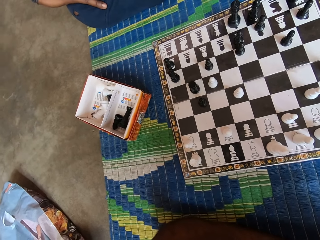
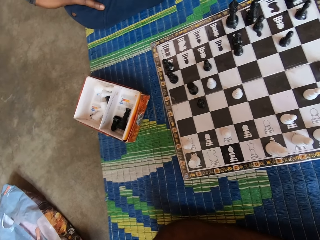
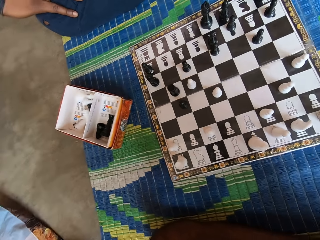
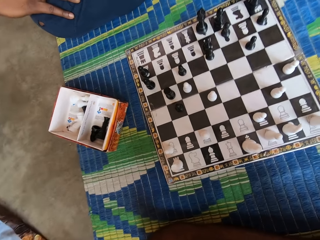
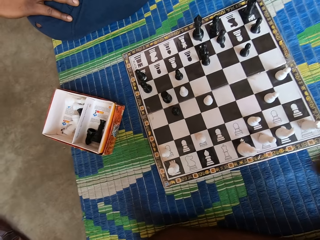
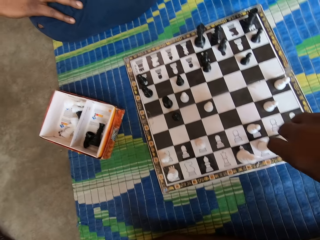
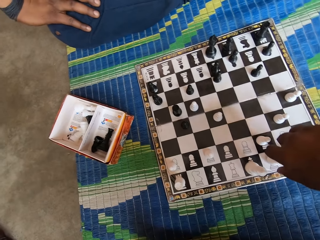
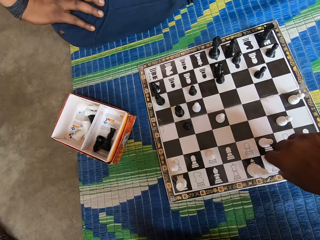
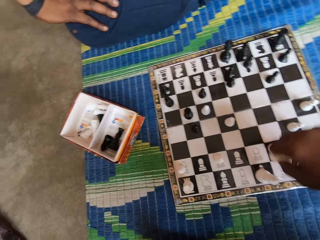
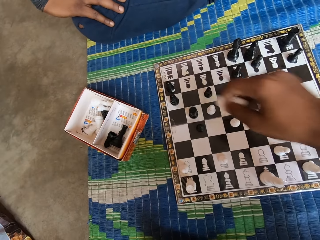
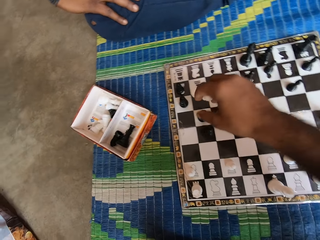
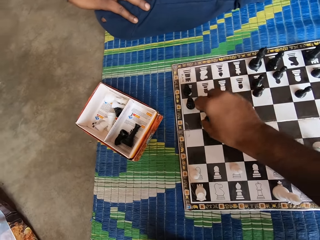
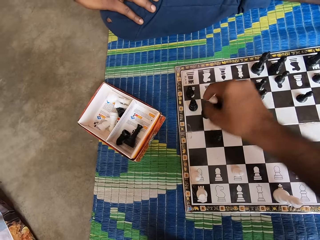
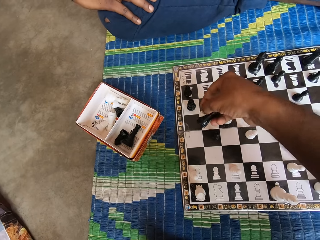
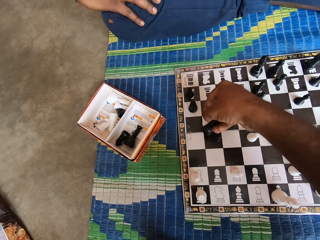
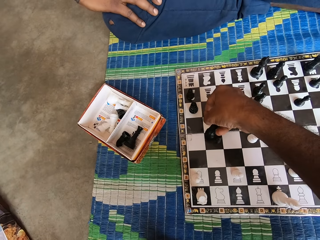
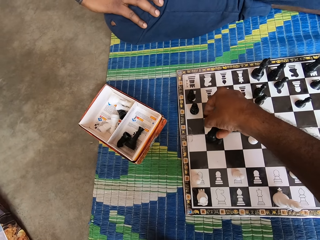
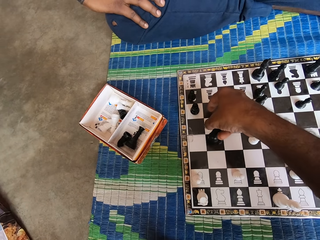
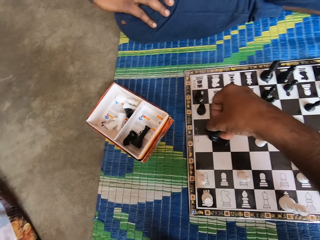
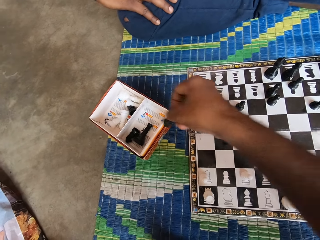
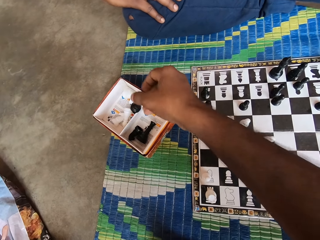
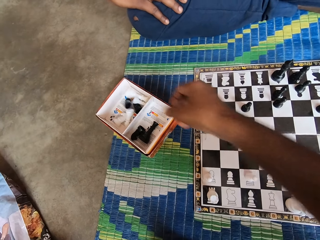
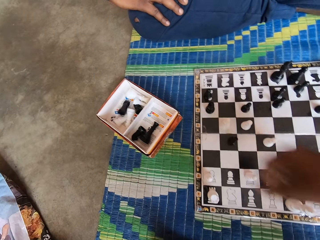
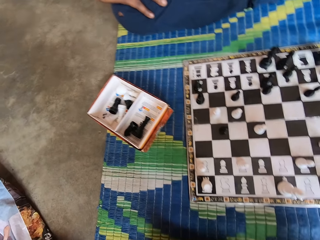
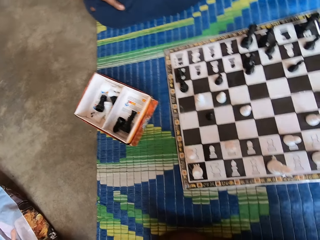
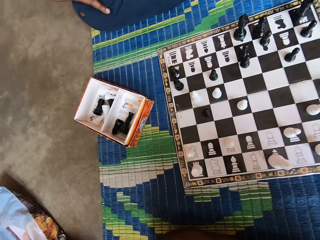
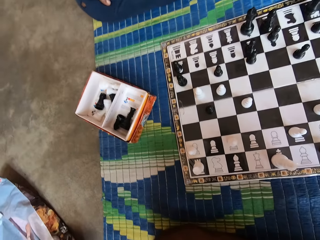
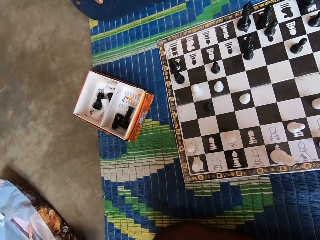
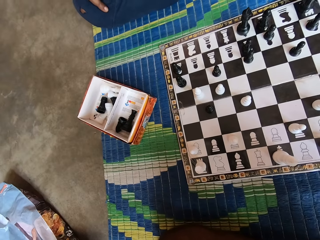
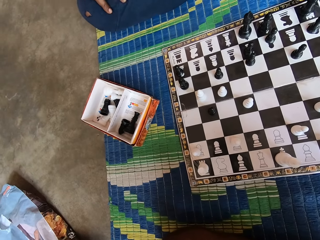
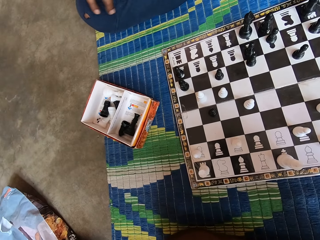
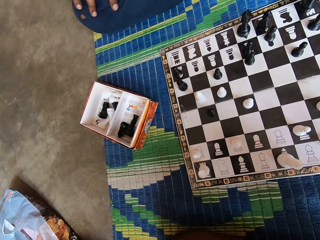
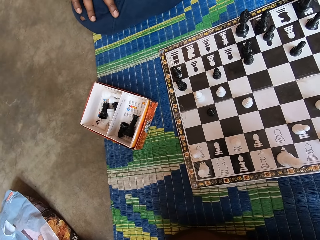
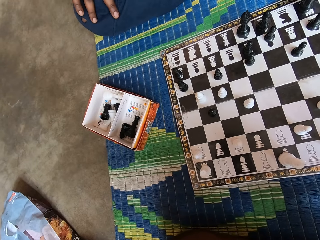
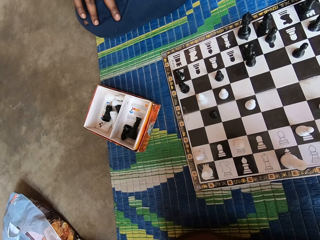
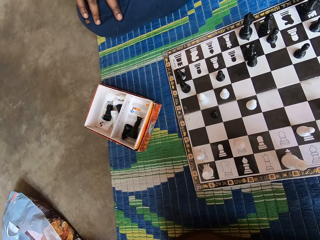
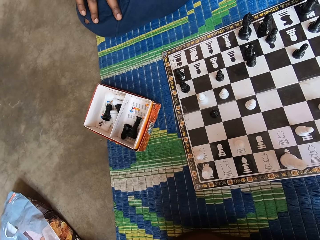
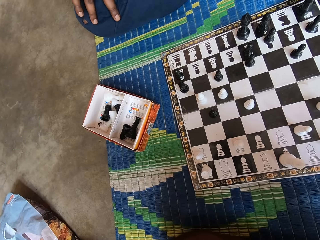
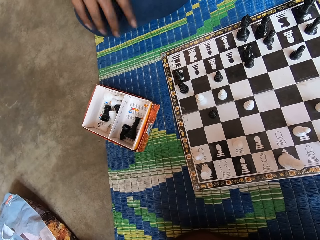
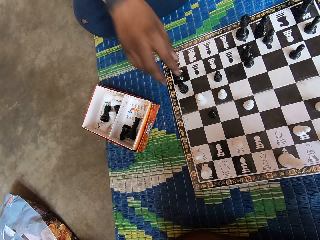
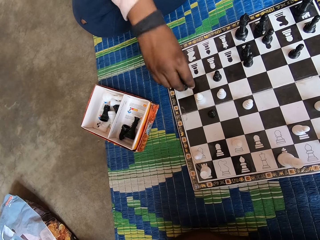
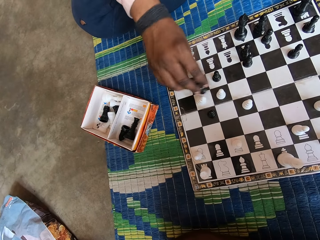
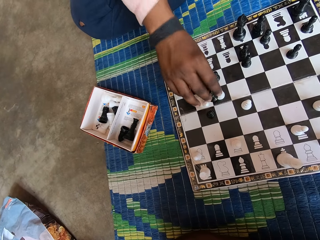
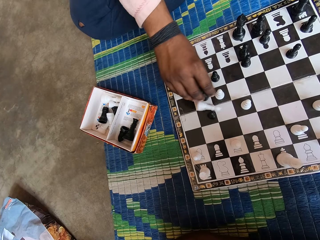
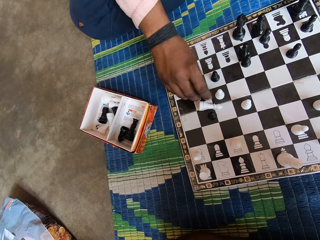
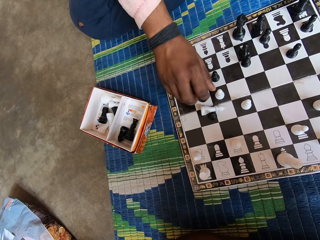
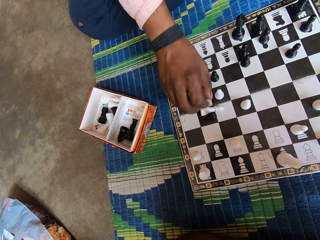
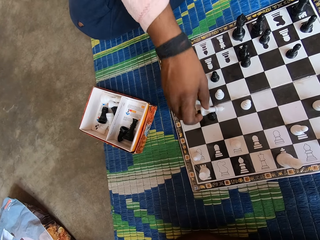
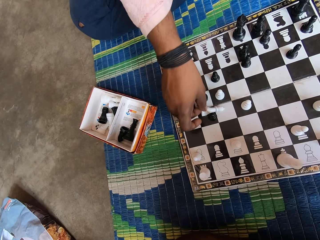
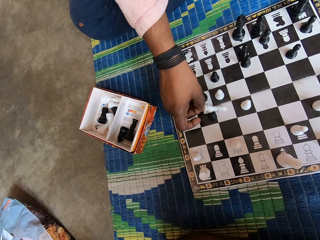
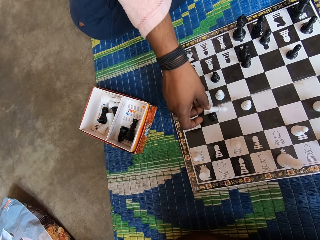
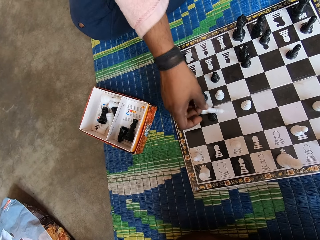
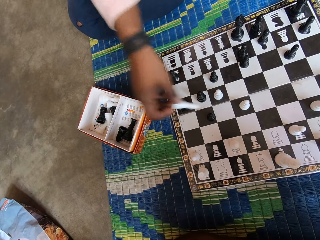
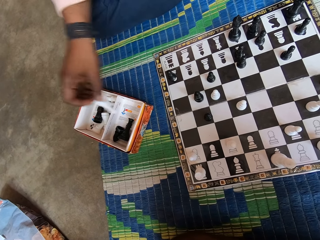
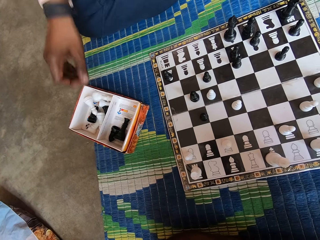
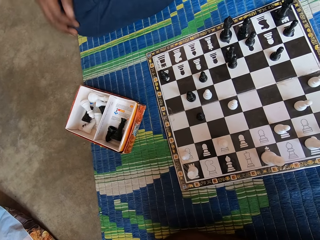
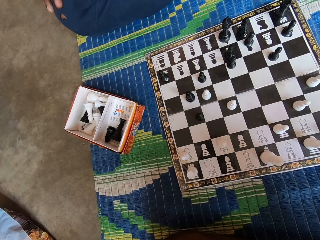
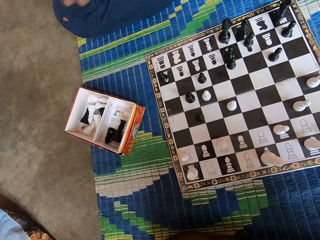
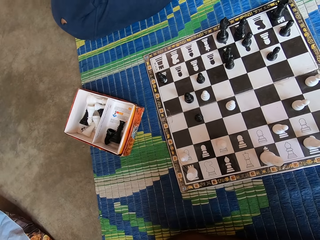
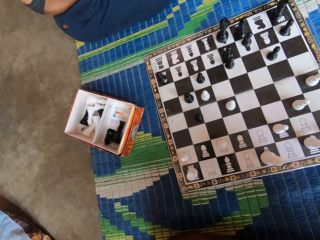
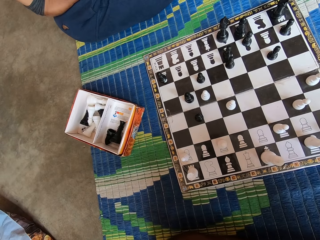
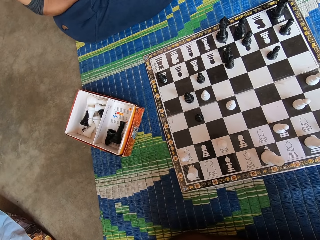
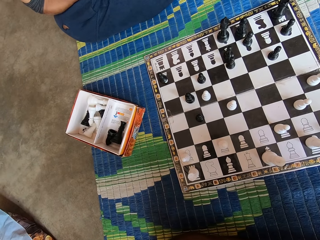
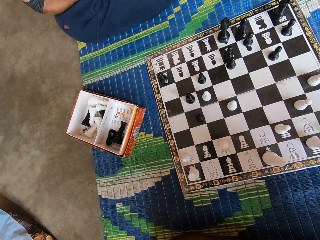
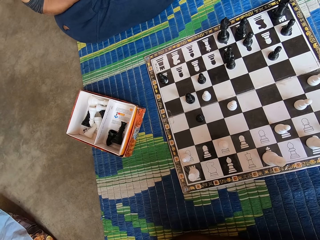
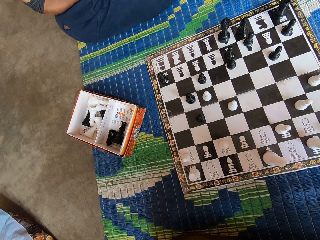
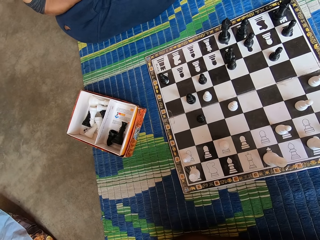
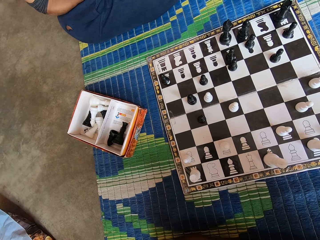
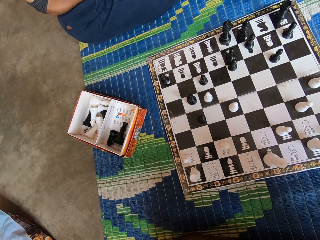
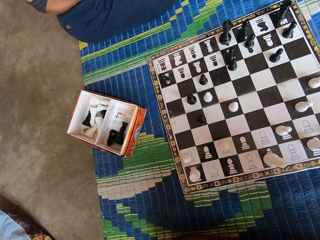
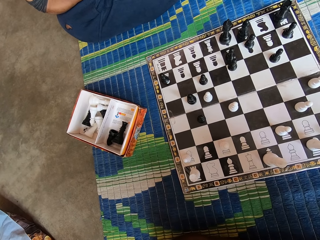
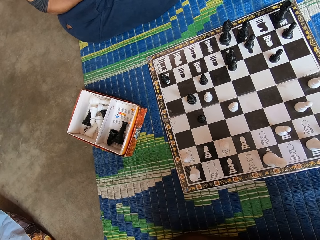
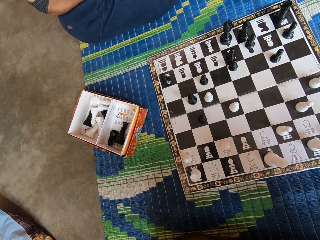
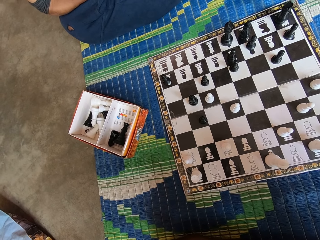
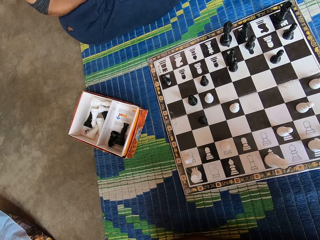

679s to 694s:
The camera wearer moves the chess piece on the chessboard. They pick up the chess piece. They throw the chess piece into the carton. They look at the chessboard. The man moves the chess piece on the chessboard, picks up the chess piece from the chessboard and throws the chess piece into the carton.

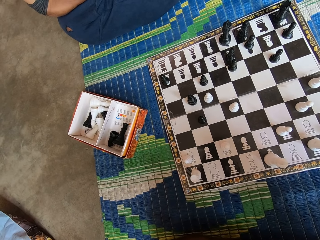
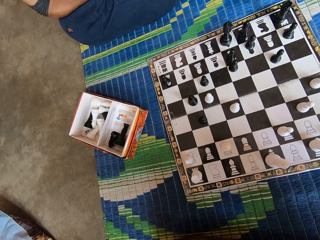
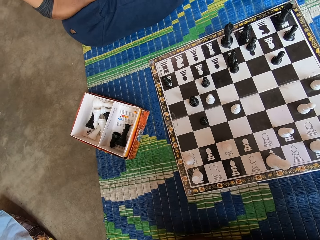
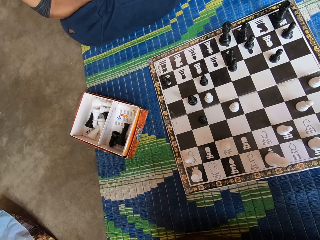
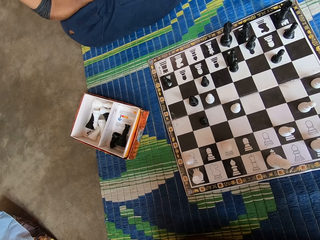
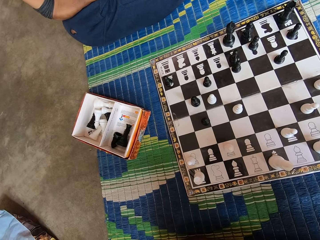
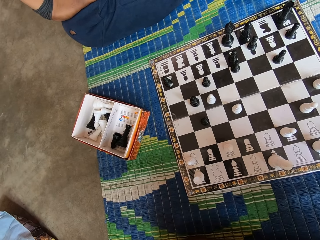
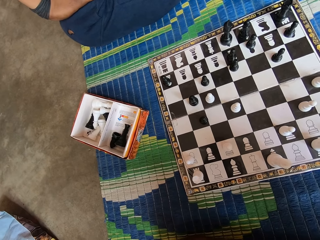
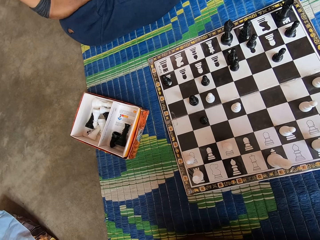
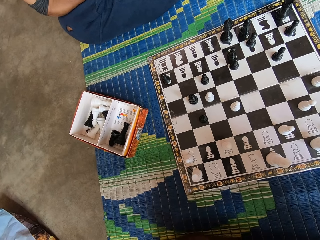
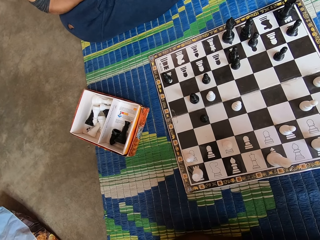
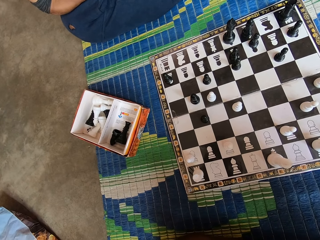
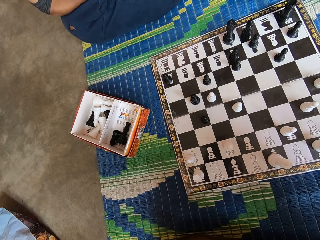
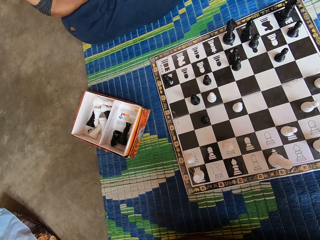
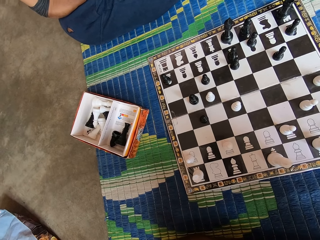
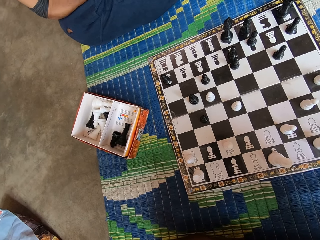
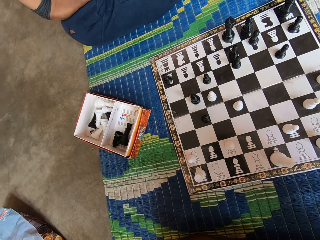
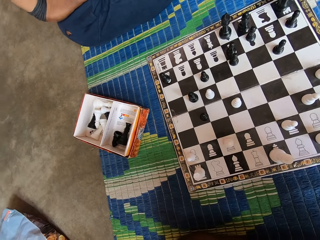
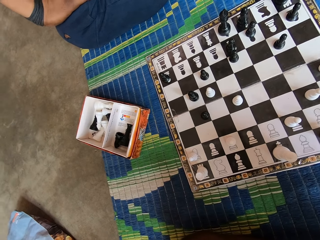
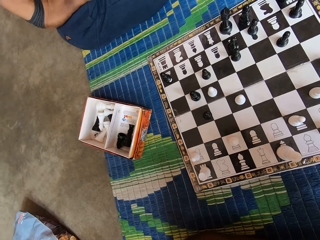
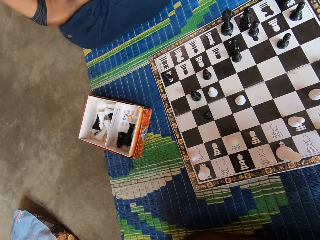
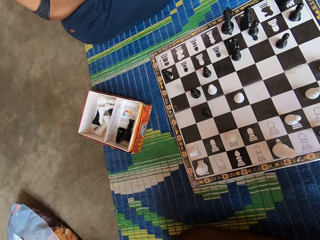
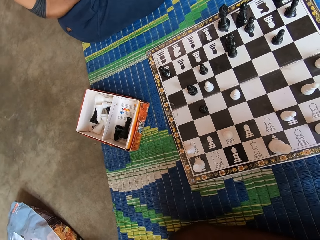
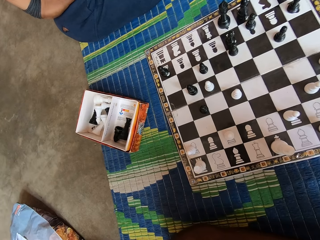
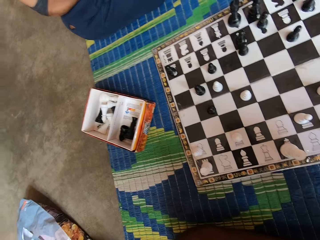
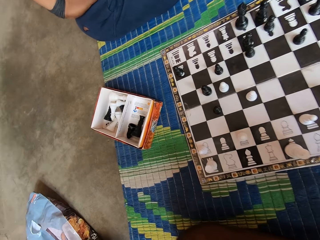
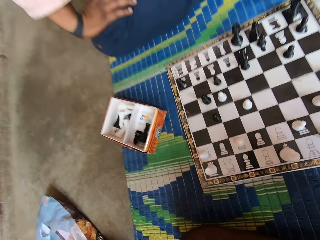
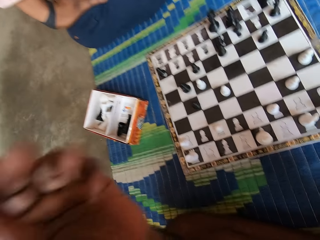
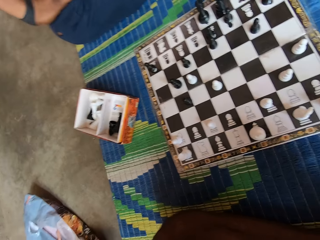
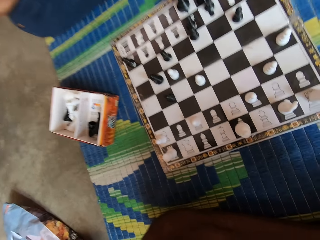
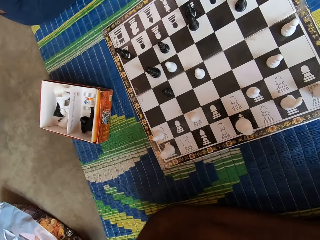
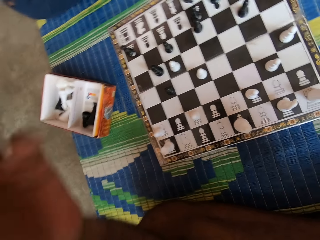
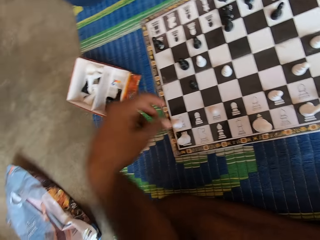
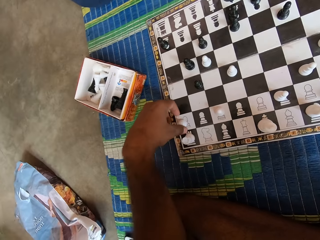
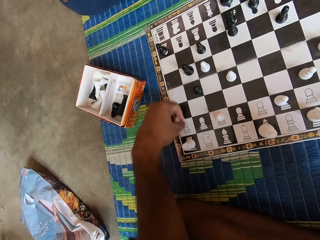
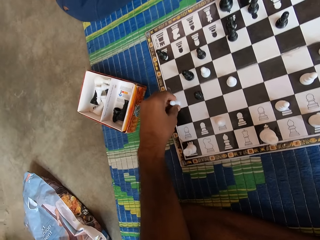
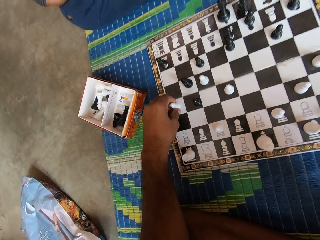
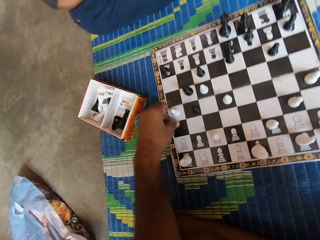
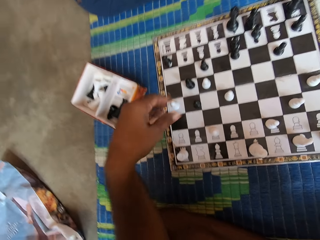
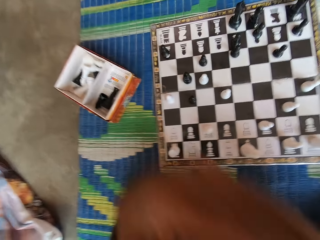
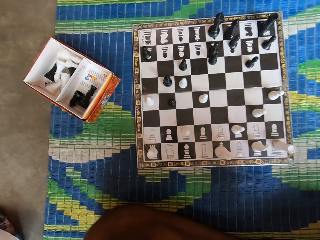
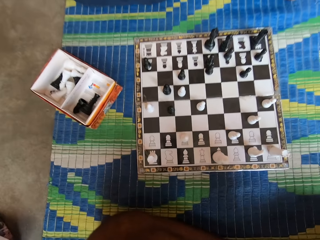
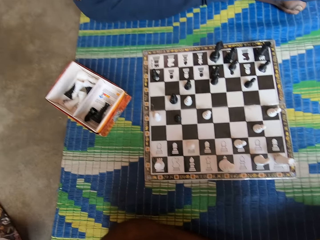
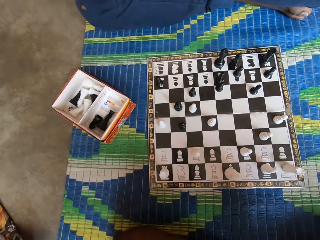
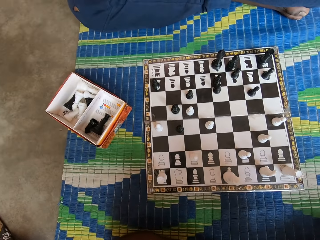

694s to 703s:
The camera wearer moves the chess piece on the chessboard.
